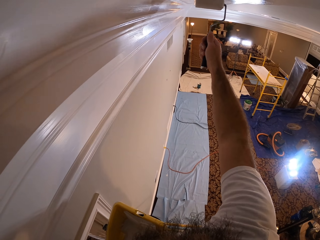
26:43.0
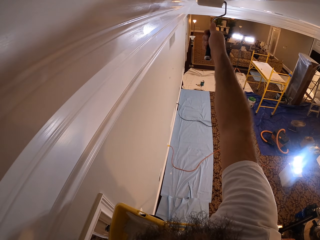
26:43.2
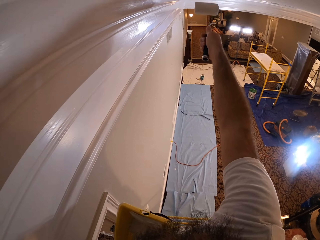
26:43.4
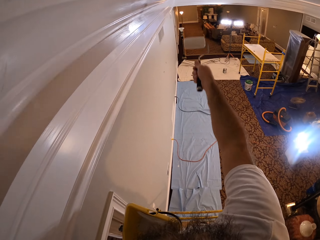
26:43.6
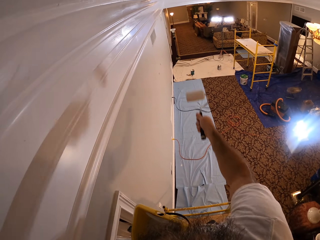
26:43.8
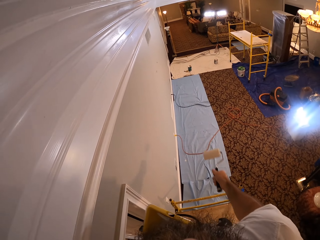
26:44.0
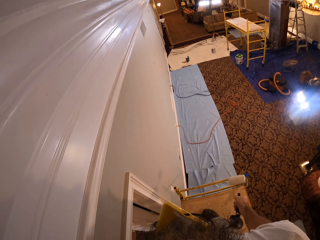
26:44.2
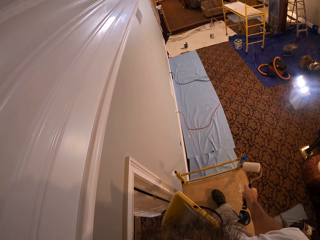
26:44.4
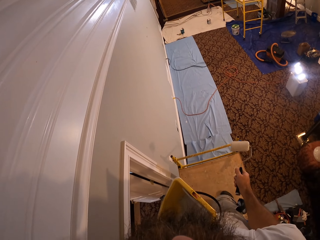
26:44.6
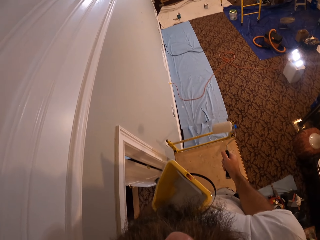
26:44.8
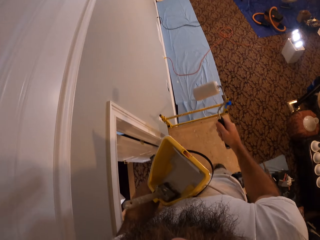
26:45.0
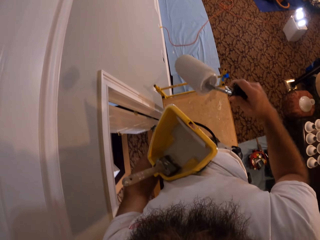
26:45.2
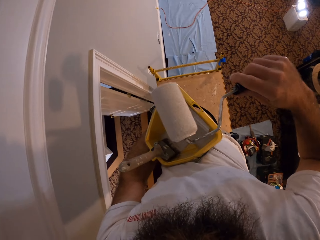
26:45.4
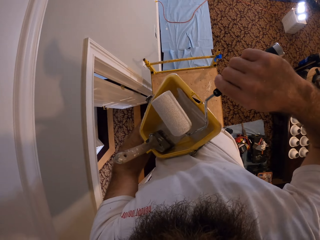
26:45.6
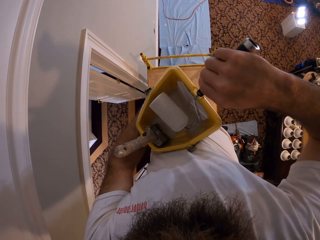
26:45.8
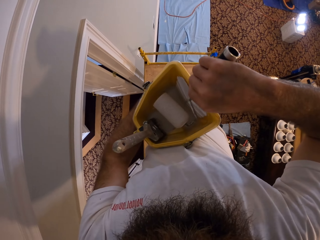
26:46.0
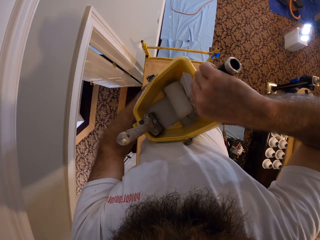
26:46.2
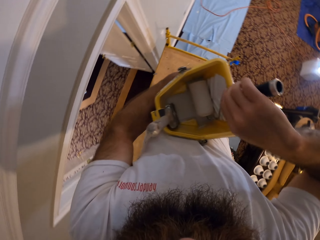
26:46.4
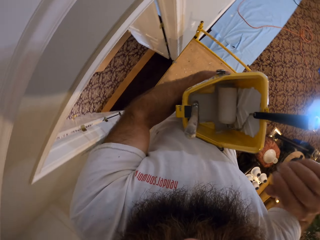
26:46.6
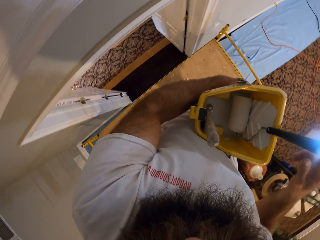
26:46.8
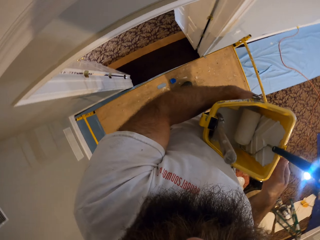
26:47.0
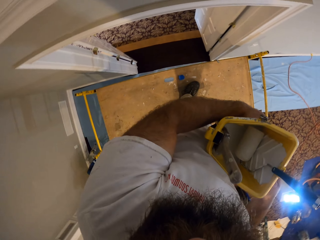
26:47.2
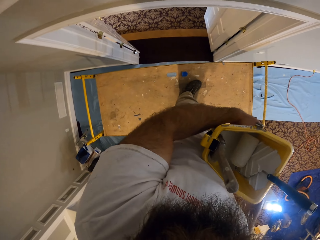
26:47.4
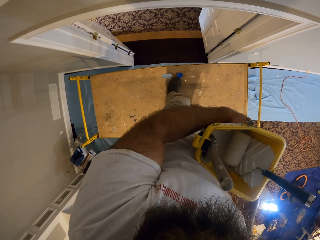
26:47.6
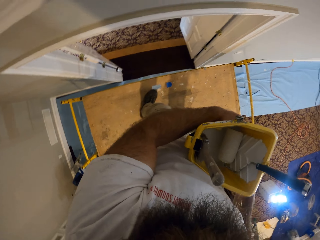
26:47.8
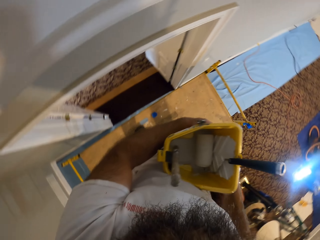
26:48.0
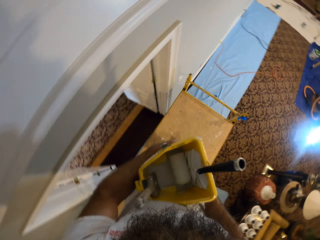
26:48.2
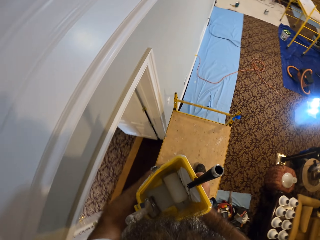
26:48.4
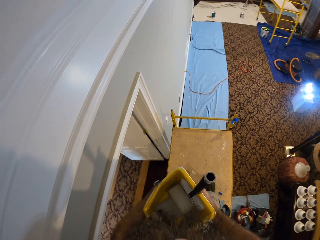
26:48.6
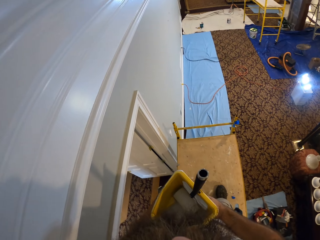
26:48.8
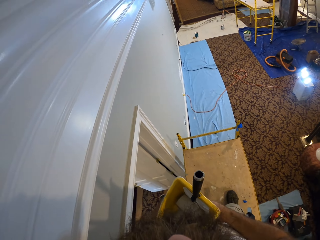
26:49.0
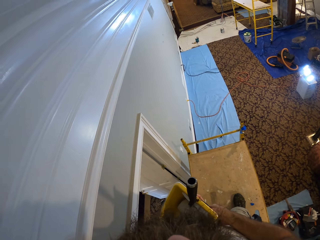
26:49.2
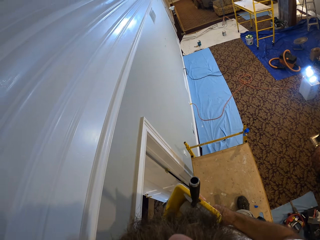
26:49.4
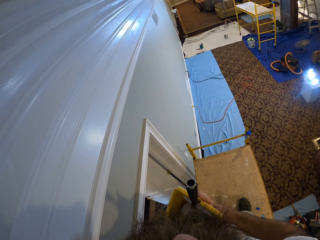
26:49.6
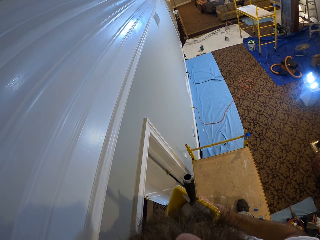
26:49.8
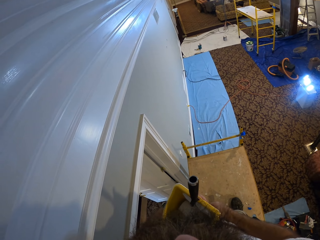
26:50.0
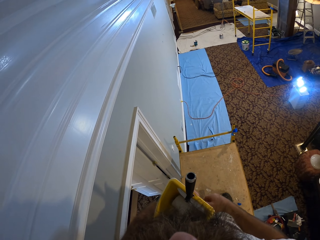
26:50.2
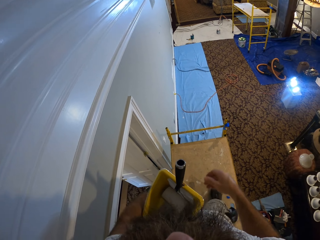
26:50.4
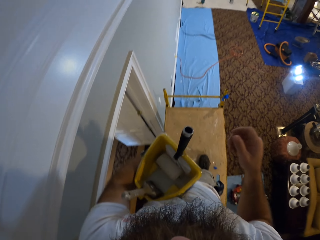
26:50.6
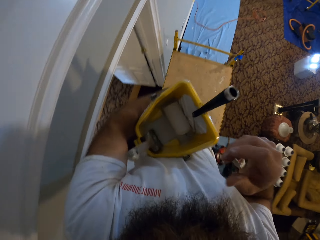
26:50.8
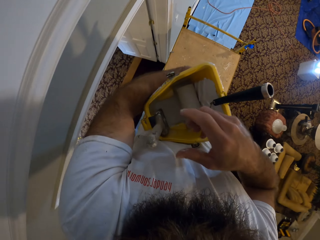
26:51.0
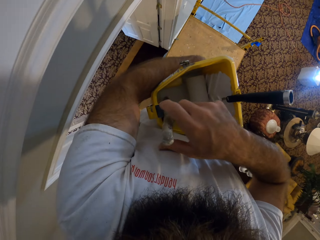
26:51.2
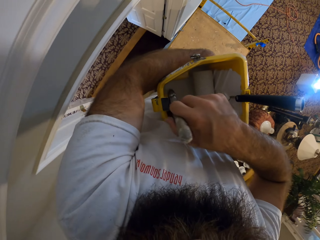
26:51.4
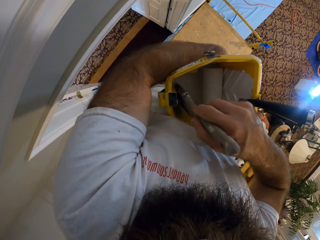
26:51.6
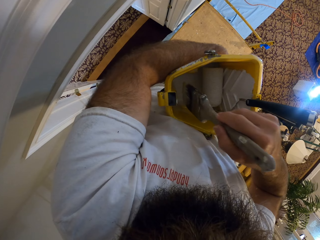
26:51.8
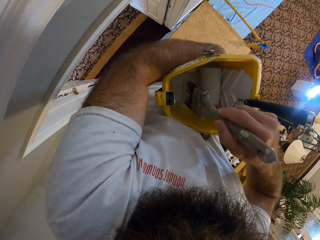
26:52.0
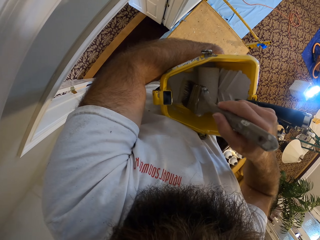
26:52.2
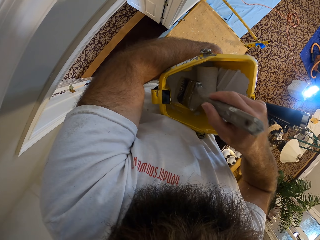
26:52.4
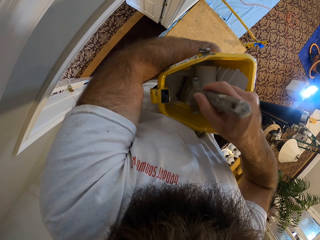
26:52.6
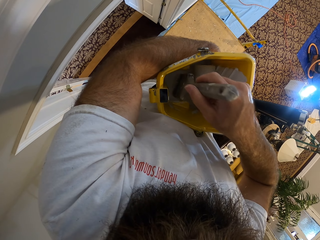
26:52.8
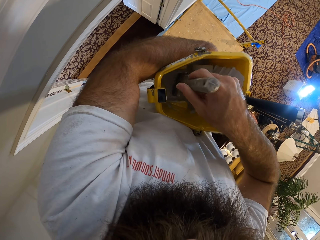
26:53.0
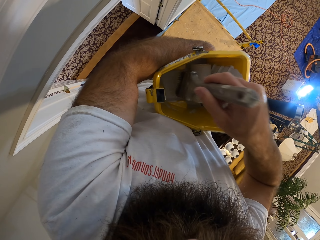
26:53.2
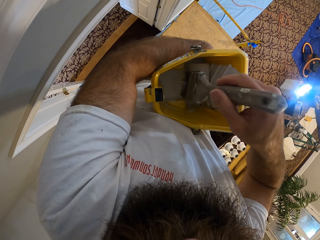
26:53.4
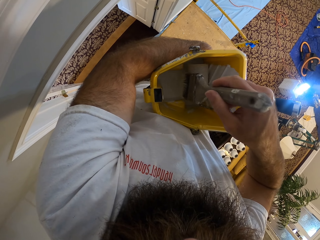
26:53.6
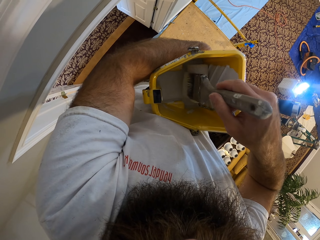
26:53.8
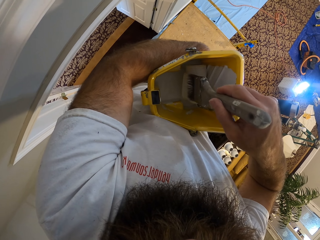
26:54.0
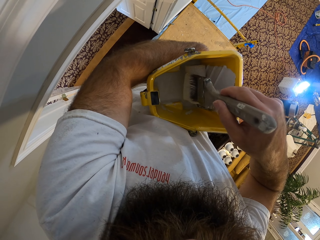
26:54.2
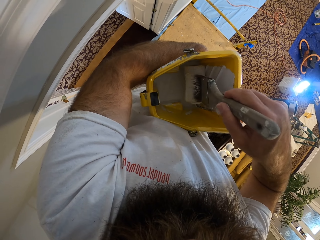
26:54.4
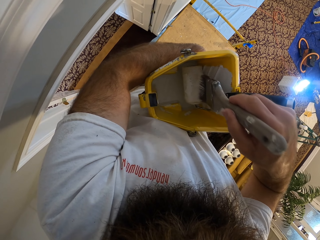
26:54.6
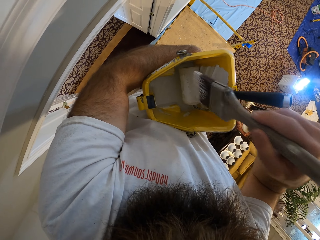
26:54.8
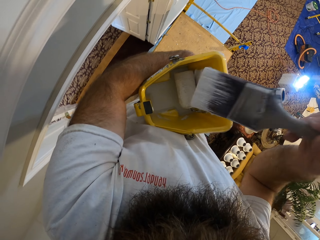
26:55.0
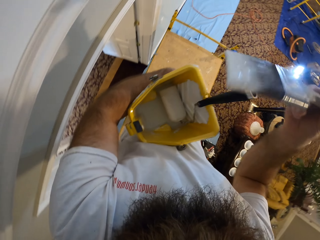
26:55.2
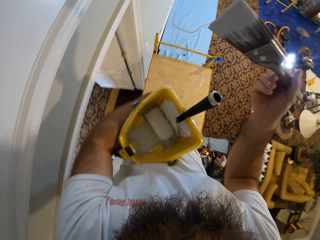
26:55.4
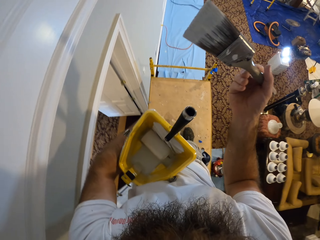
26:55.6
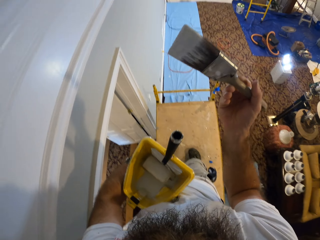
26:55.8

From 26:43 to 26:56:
The camera wearer drops the paint roller in his right hand in the paint bucket in his left hand. He holds the paint bucket with both hands. He walks on top of the ladder. He holds the paint bucket in his left hand. He picks up the paint brush in the paint bucket with his right hand. He touches the paint brush. He scoops paint with the paint brush in his right hand from the paint bucket in his left hand.

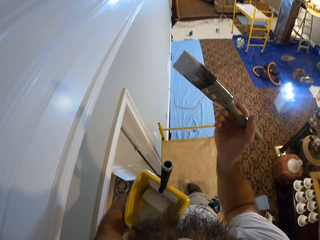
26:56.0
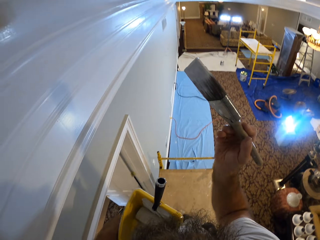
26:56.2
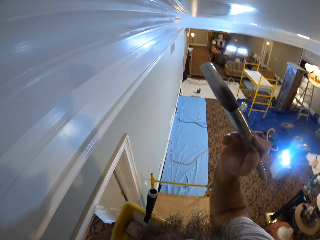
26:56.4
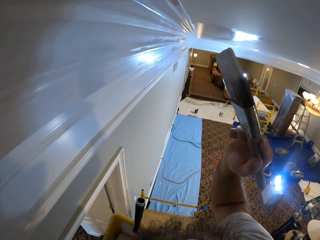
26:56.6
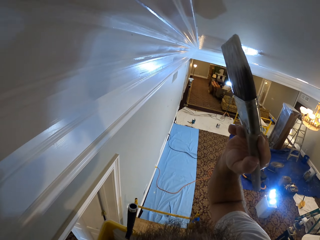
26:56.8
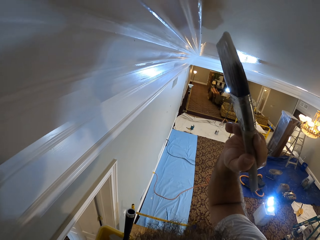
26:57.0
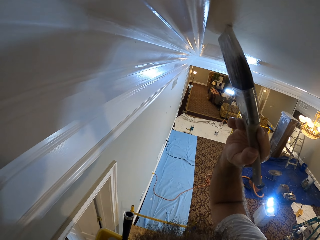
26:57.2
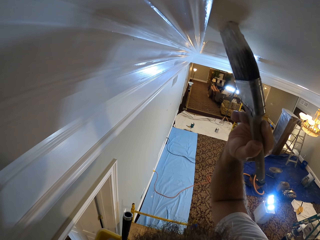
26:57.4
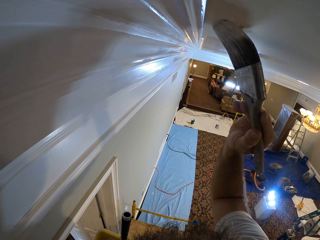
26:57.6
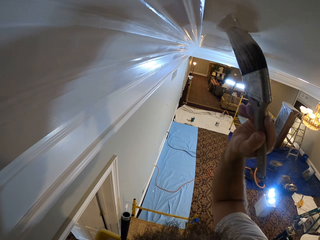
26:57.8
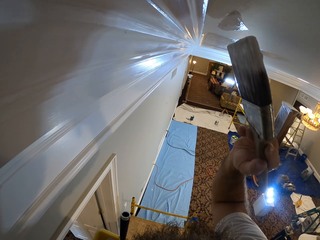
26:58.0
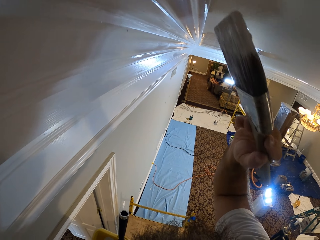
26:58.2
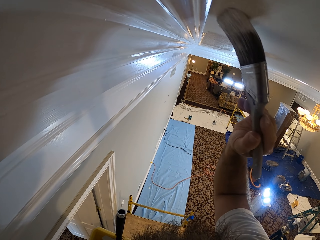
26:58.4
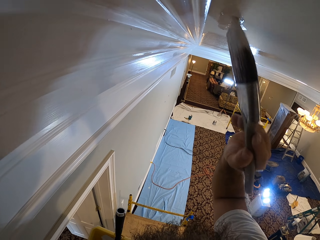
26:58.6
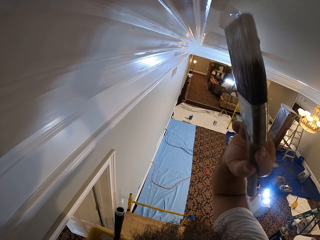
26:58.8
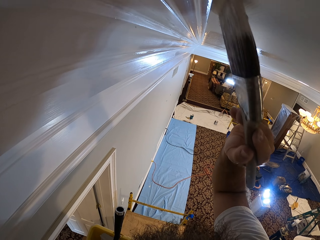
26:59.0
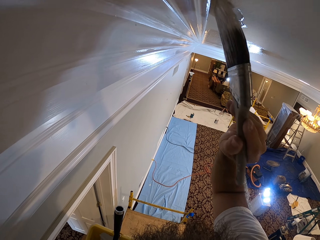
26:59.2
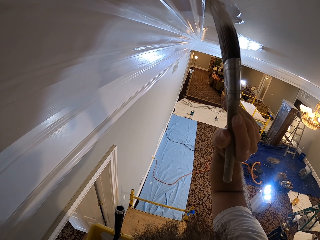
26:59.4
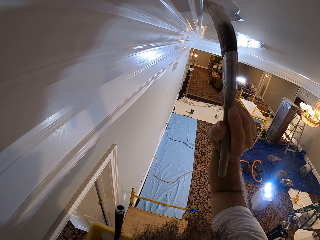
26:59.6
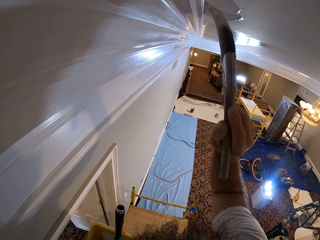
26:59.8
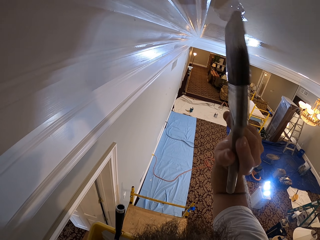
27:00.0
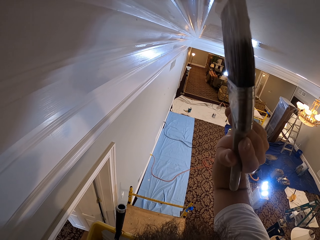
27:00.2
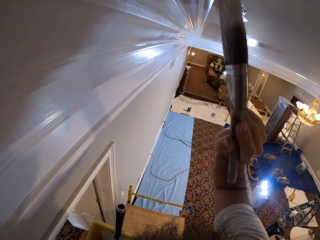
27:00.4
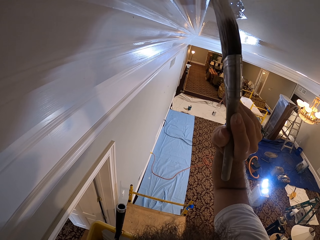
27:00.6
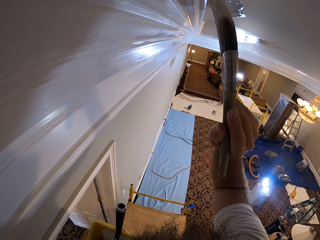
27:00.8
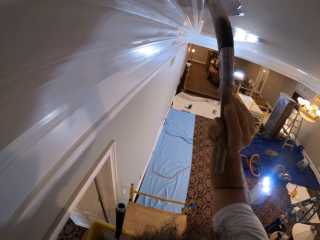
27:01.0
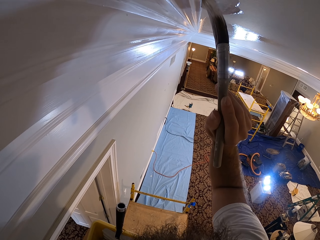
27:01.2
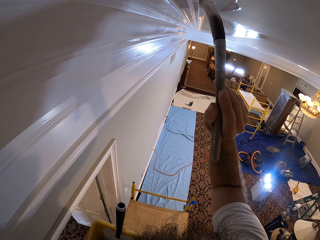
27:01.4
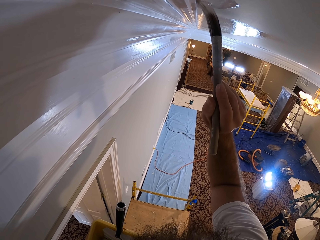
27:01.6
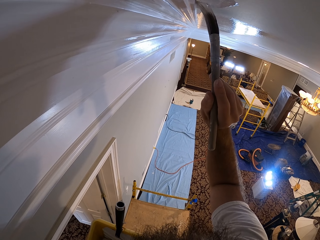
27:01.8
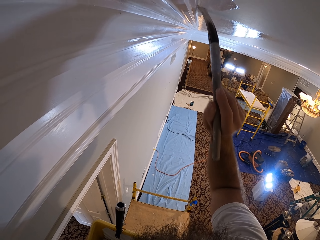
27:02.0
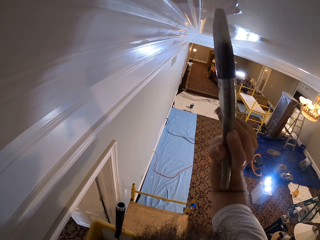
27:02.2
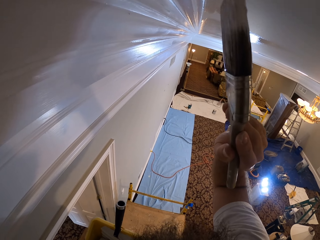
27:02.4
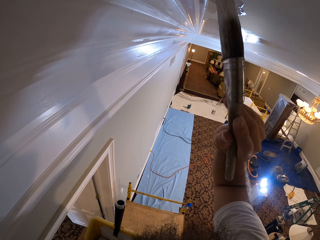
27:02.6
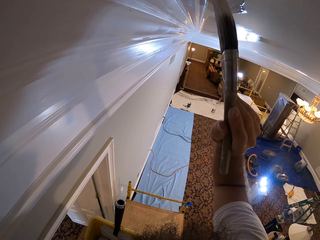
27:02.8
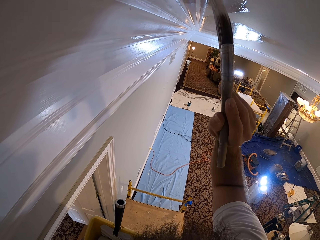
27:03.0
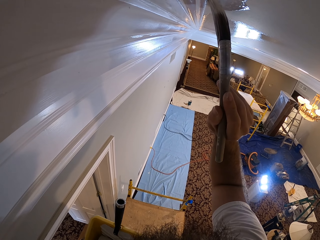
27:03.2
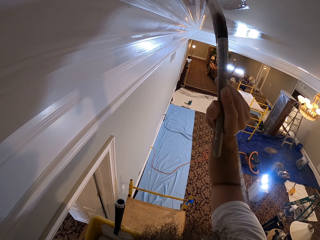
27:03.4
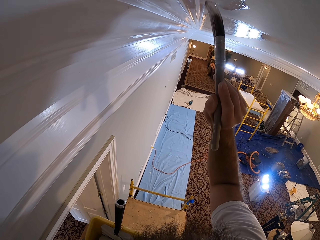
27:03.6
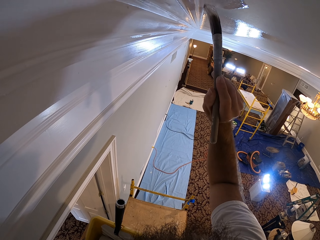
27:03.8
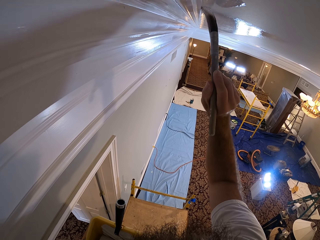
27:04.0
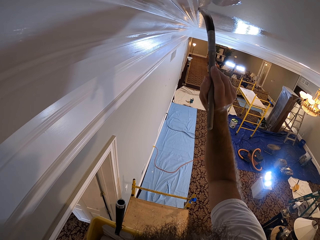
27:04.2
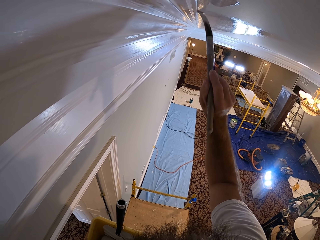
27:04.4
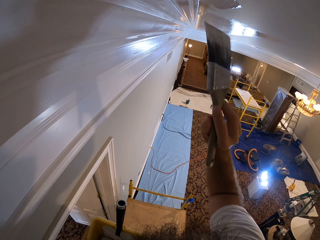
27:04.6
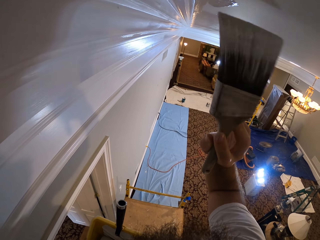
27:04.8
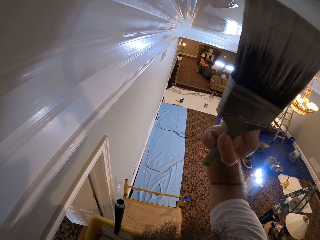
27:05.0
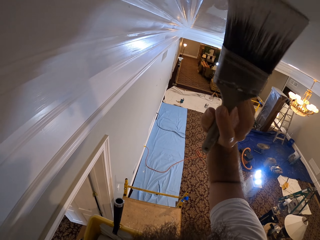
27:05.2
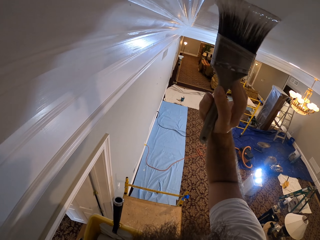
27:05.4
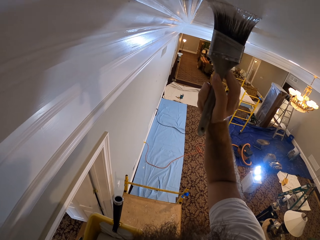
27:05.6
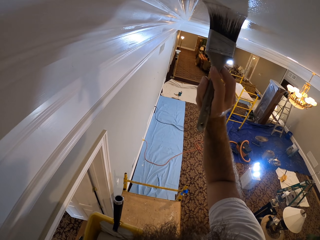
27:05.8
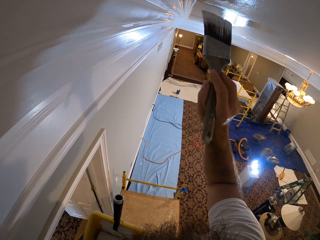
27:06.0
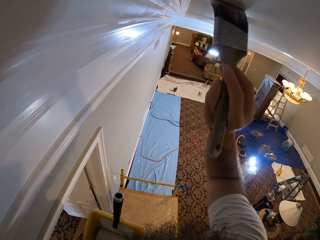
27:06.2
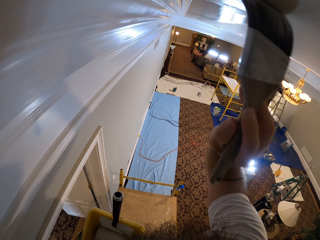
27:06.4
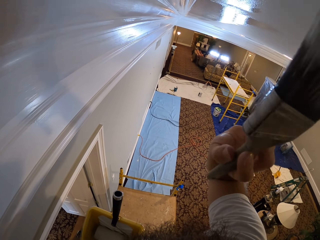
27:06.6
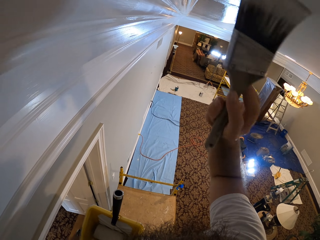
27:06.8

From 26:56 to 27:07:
The camera wearer paints the ceiling with the paint on the paint brush in his right hand.
